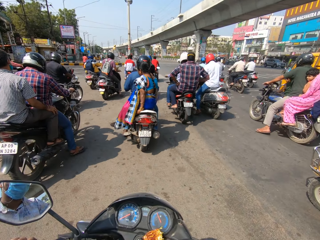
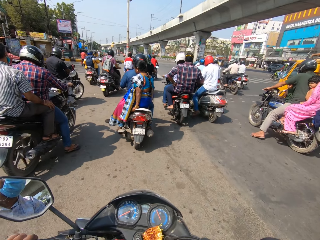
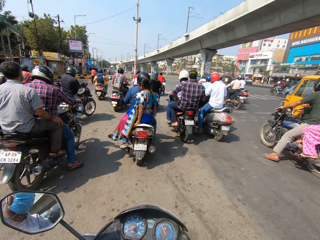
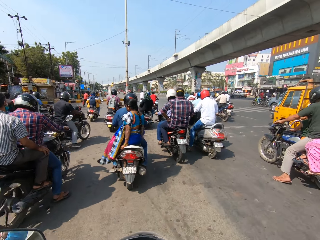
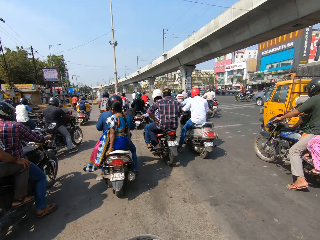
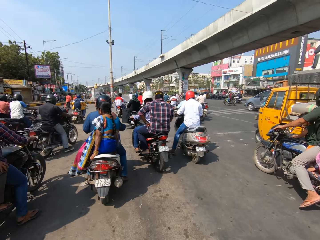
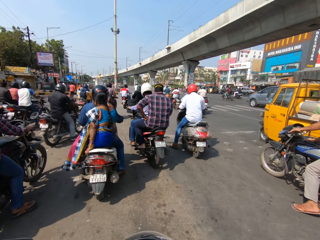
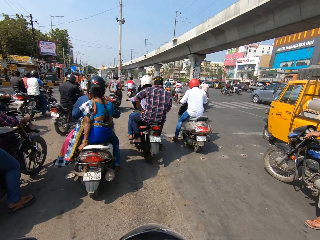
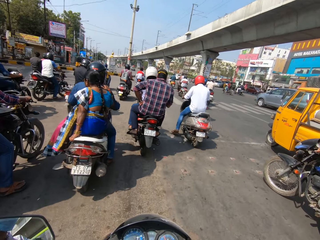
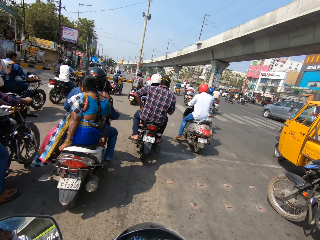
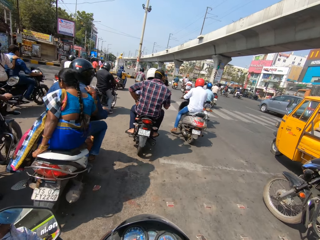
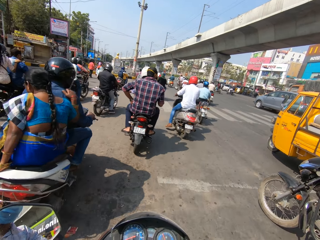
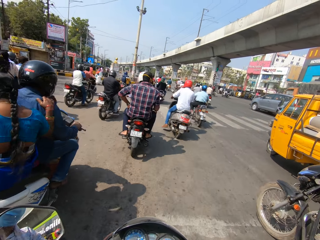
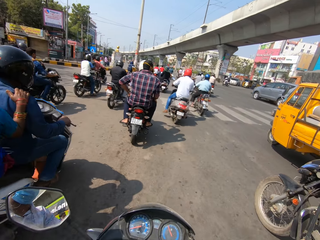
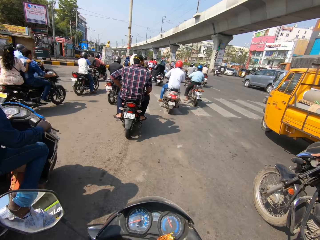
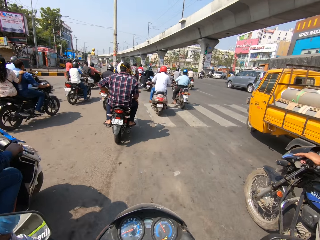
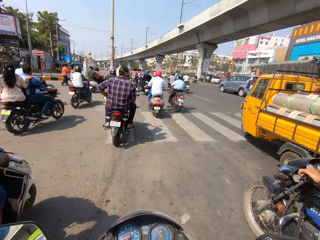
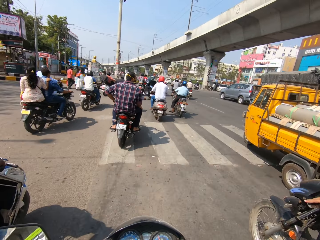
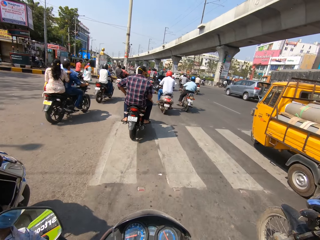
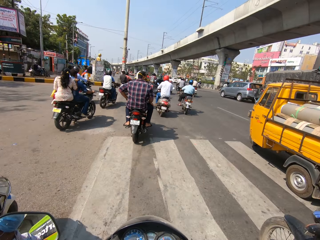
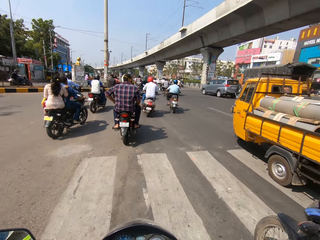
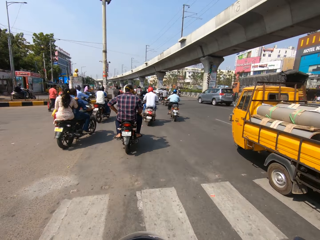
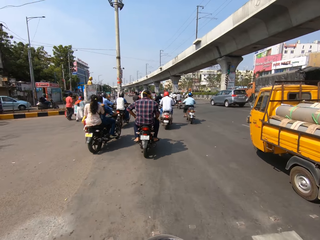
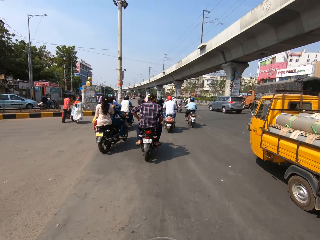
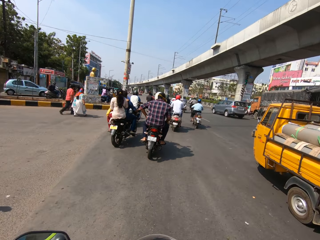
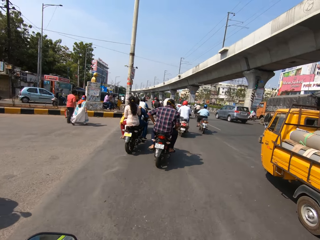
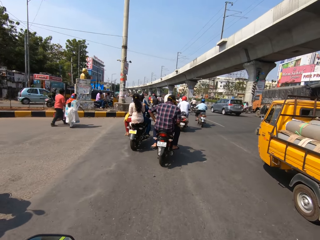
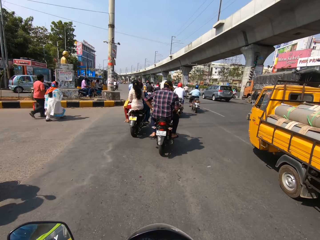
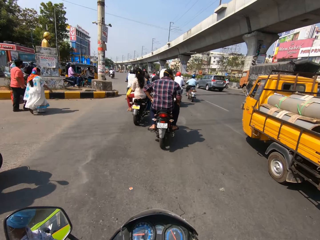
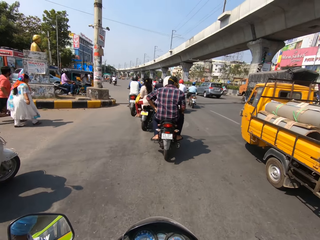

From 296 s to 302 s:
The camera wearer rides a motorbike on the road. They talk. They ride the motorbike on the road.

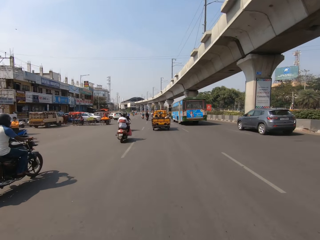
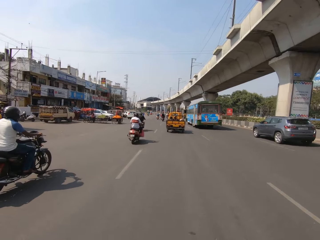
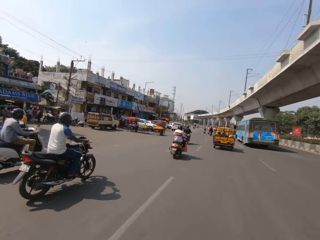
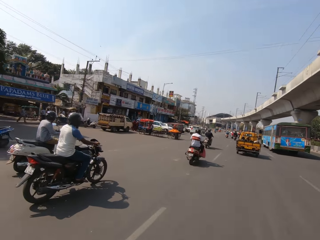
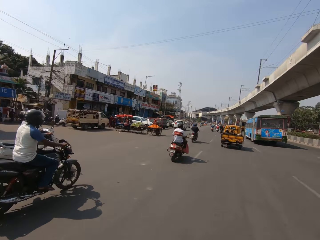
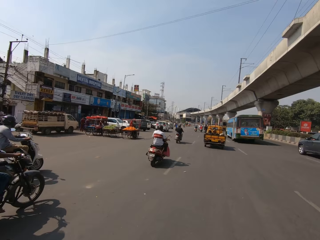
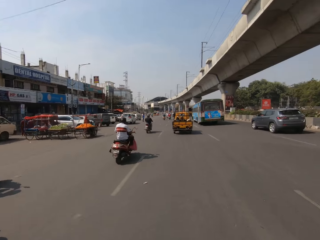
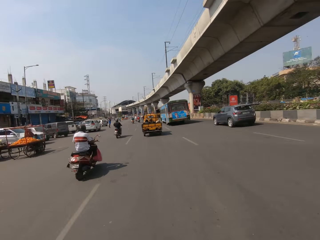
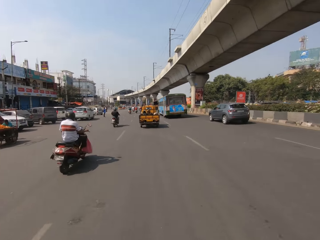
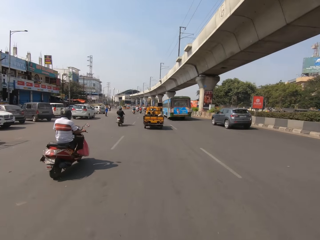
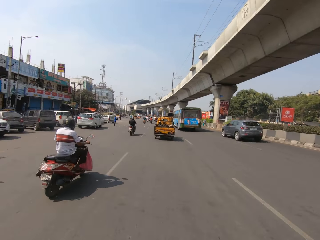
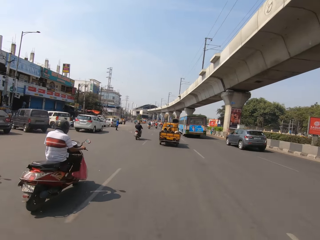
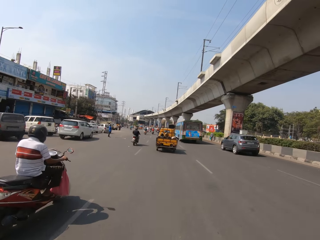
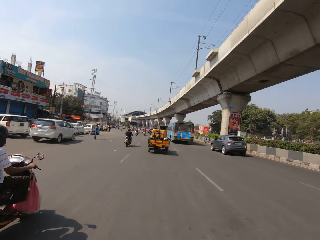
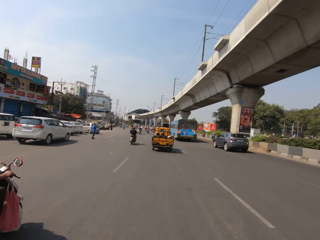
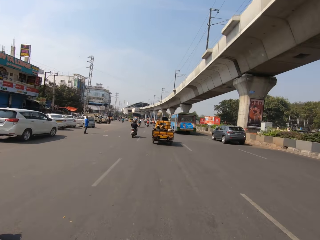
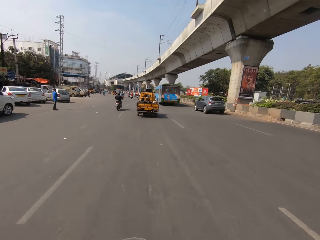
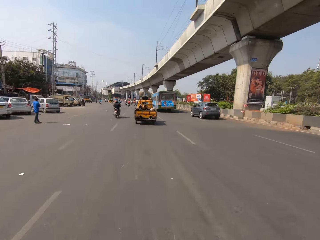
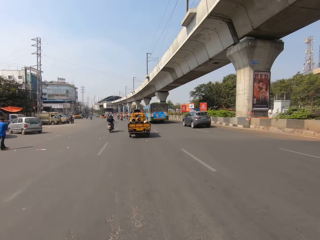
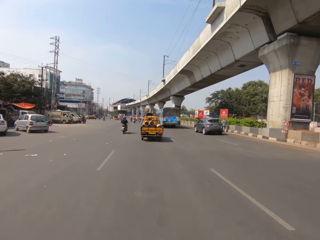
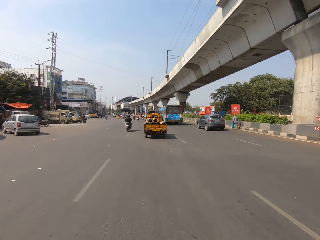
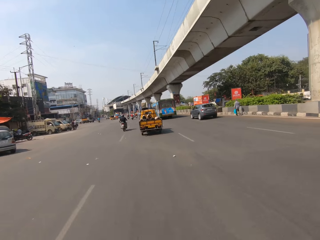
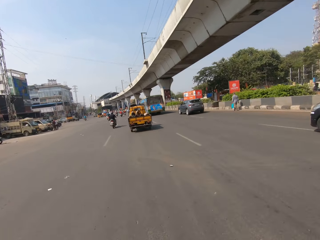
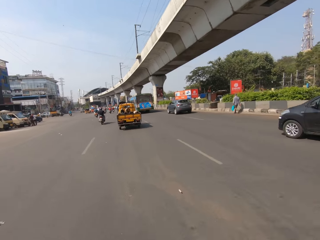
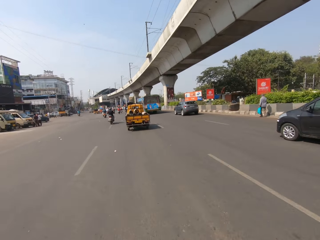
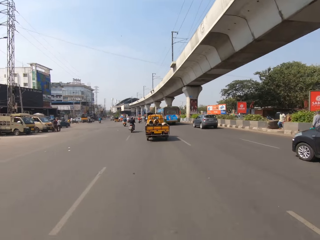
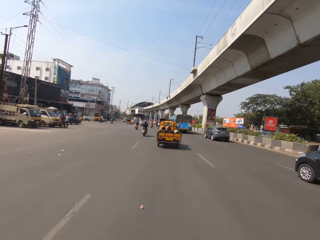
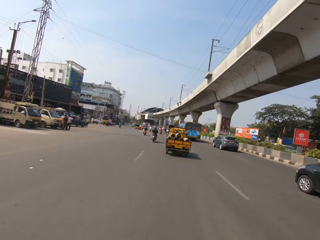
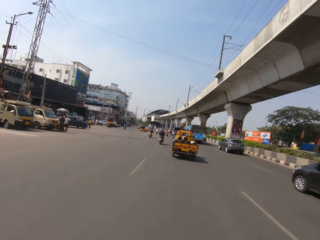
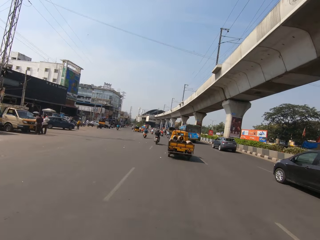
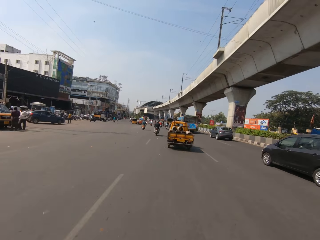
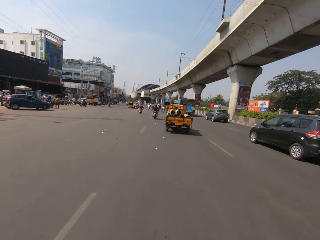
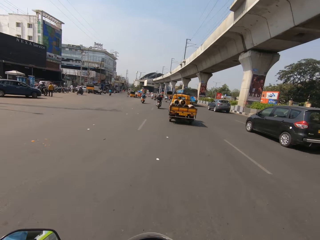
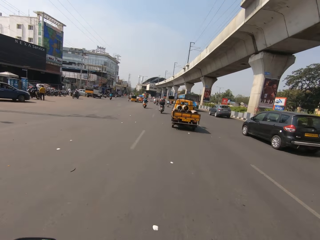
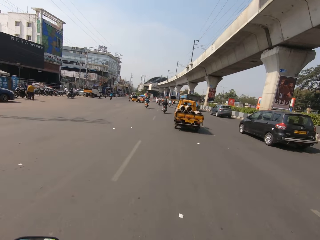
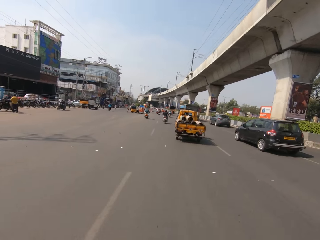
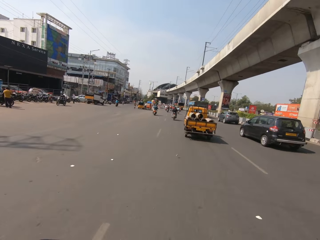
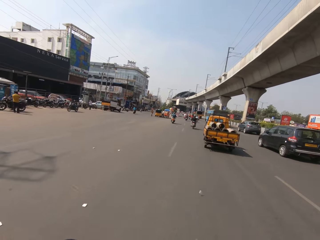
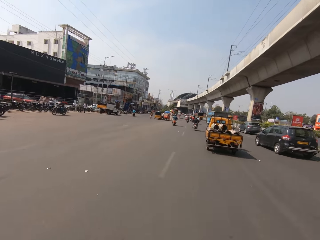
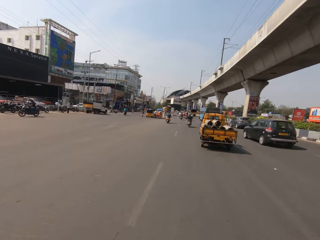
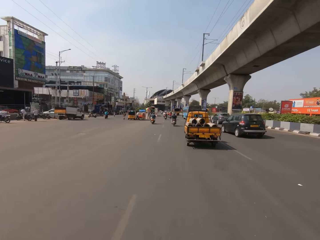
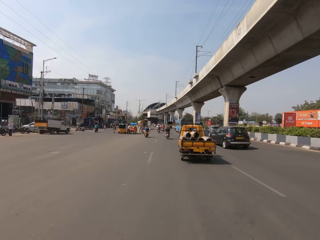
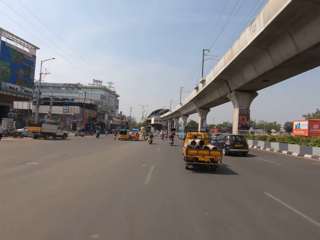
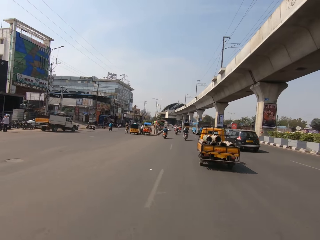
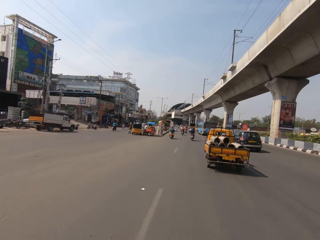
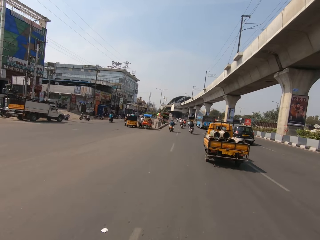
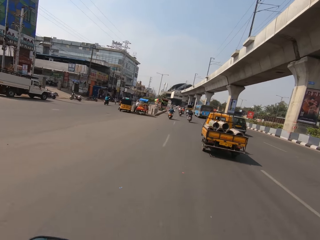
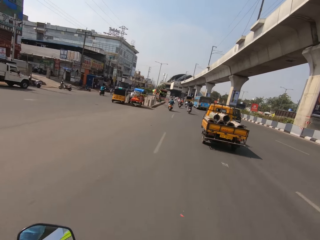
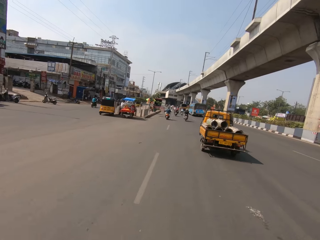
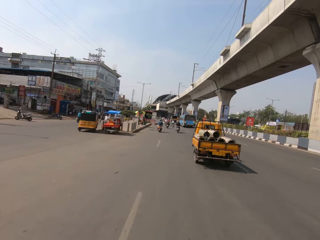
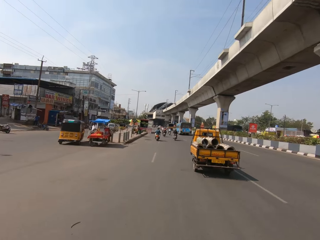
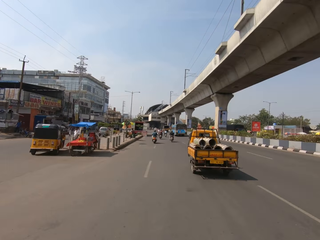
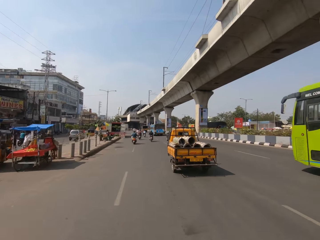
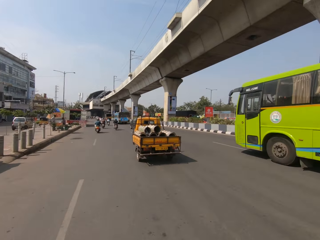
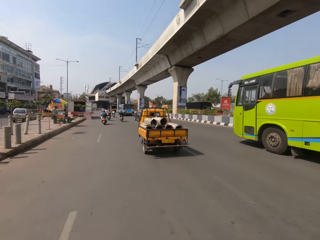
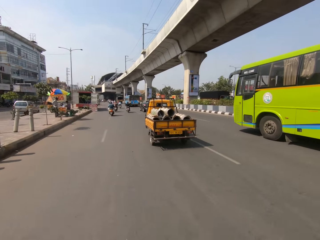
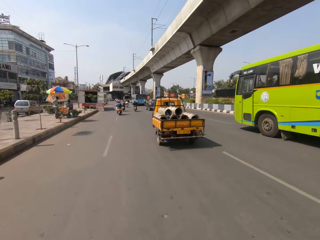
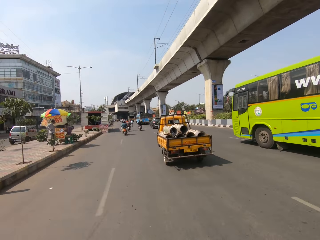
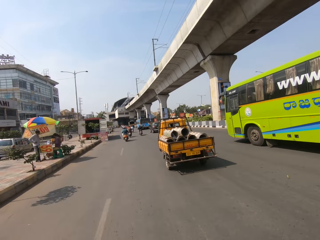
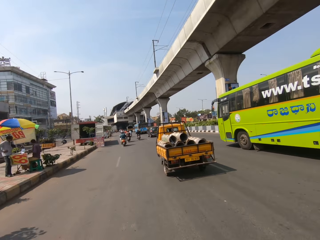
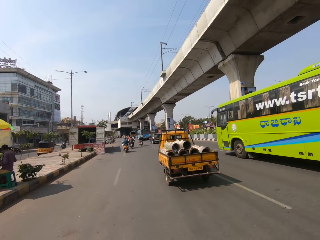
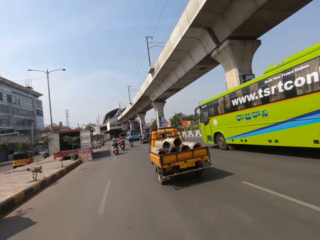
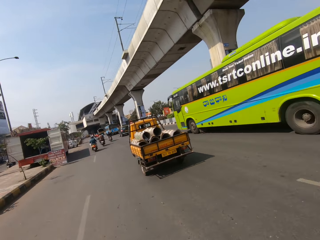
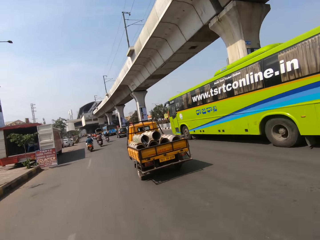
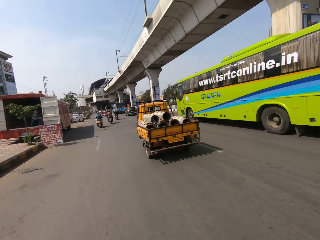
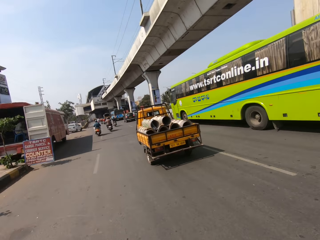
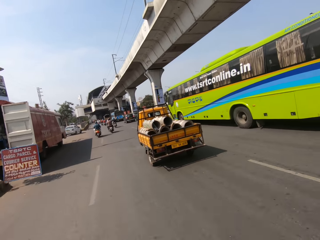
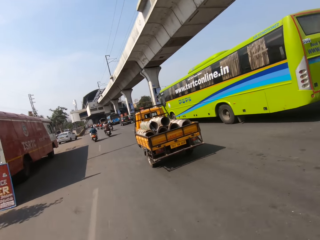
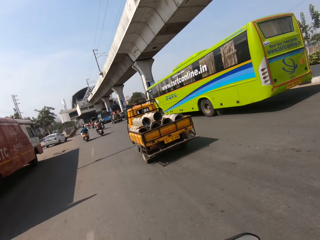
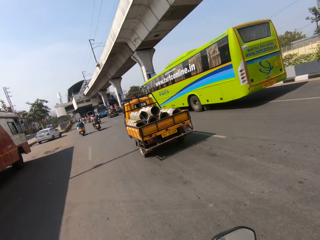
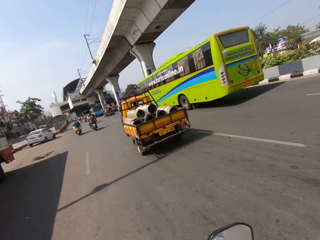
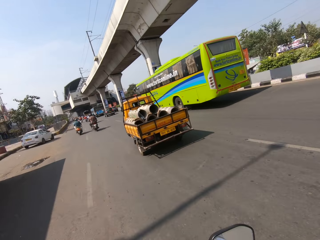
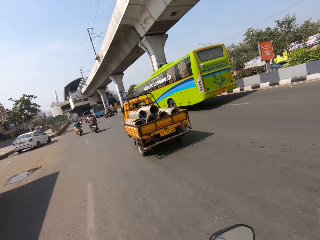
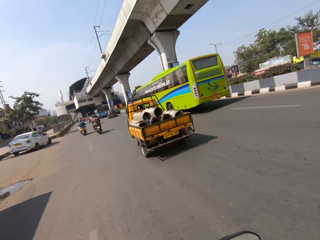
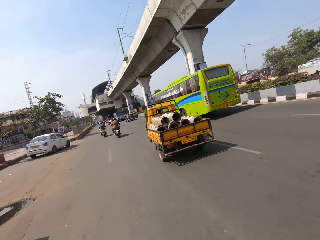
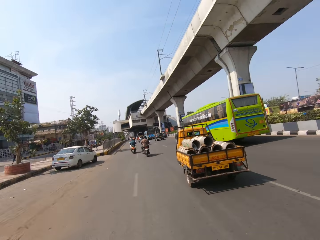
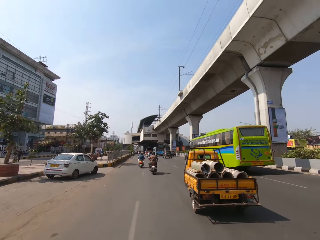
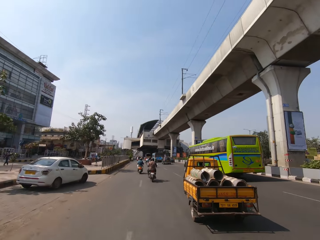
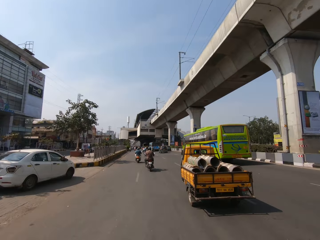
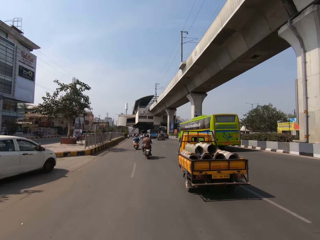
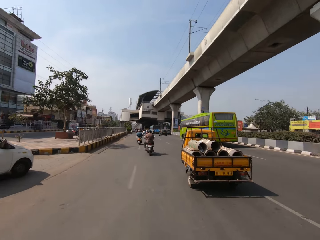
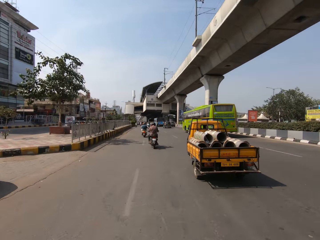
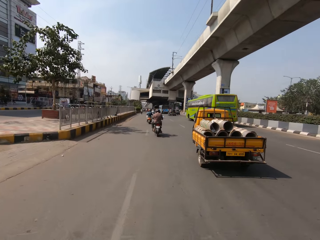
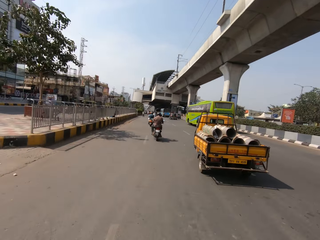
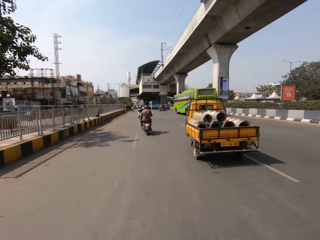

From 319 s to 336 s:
The camera wearer rides a motorbike on the road. They talk. They ride the motorbike on the road. They talk. They ride the motorbike on the road. They talk. They ride the motorbike on the road. They talk. They ride the motorbike on the road.
